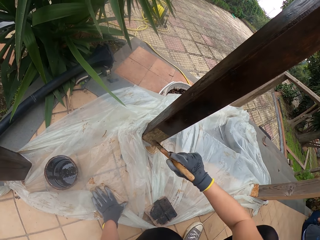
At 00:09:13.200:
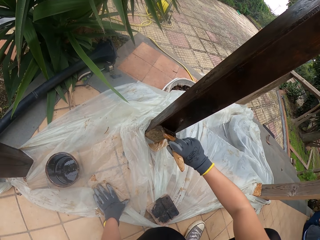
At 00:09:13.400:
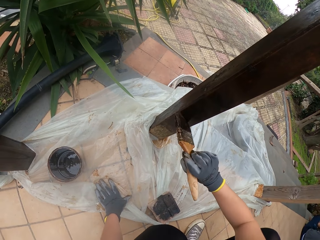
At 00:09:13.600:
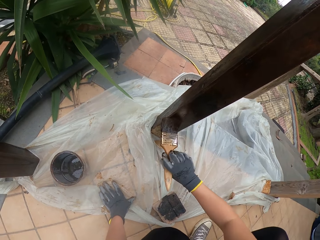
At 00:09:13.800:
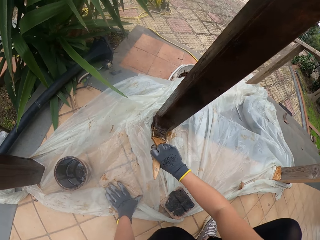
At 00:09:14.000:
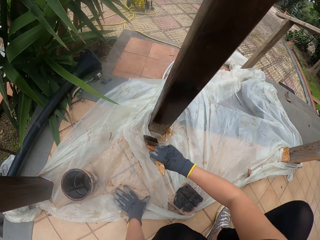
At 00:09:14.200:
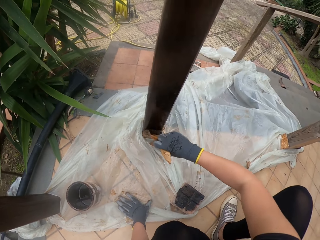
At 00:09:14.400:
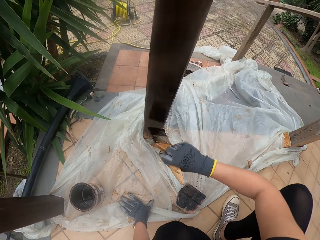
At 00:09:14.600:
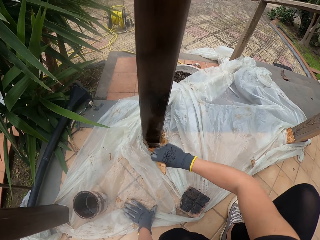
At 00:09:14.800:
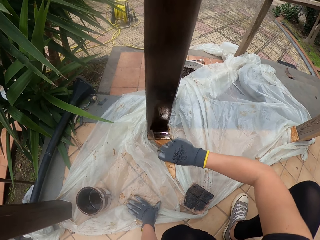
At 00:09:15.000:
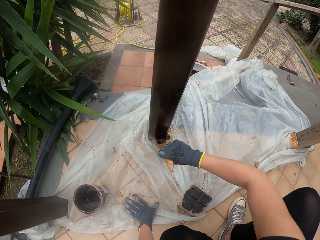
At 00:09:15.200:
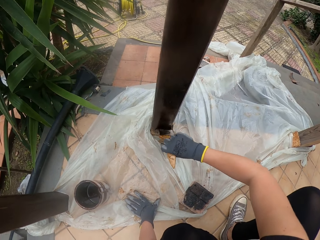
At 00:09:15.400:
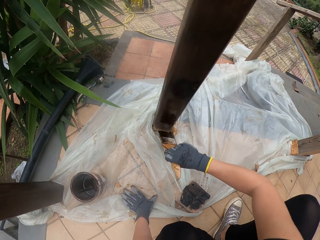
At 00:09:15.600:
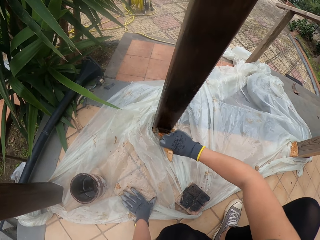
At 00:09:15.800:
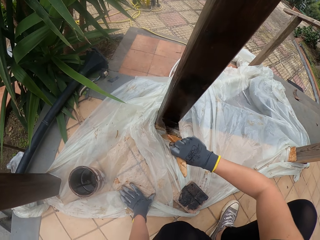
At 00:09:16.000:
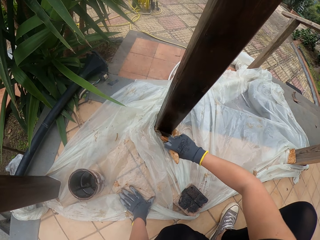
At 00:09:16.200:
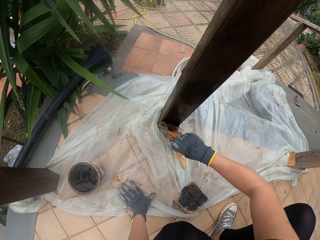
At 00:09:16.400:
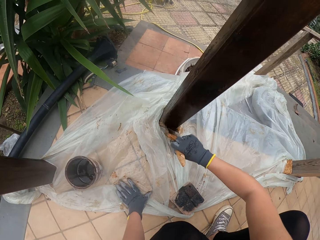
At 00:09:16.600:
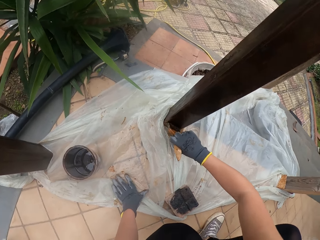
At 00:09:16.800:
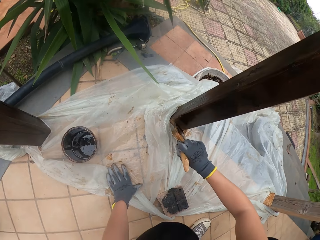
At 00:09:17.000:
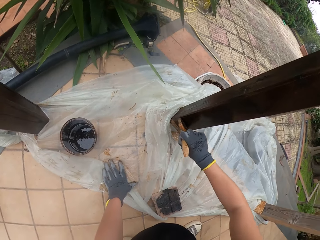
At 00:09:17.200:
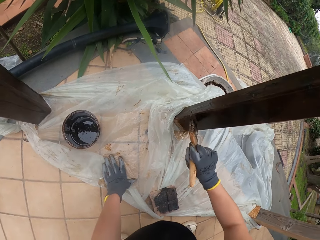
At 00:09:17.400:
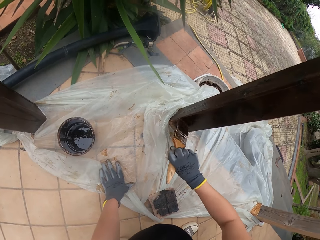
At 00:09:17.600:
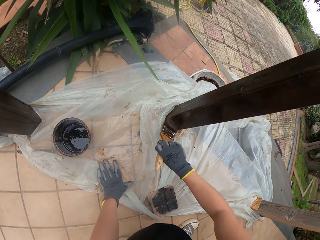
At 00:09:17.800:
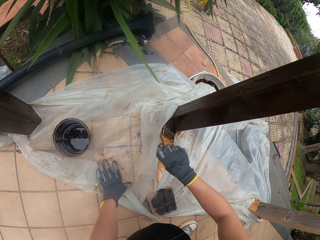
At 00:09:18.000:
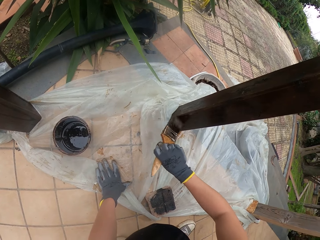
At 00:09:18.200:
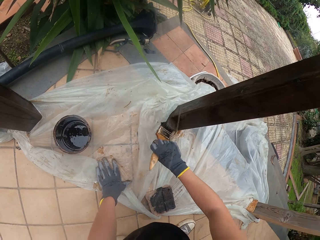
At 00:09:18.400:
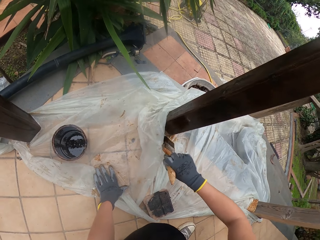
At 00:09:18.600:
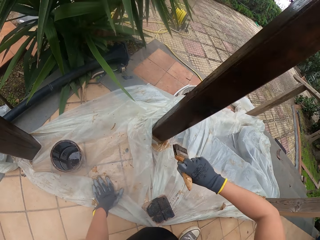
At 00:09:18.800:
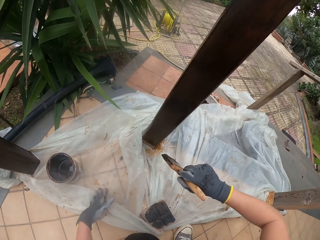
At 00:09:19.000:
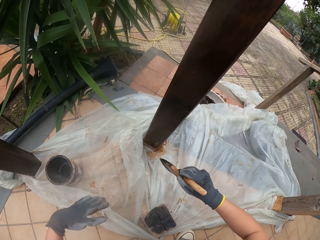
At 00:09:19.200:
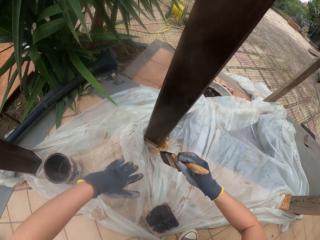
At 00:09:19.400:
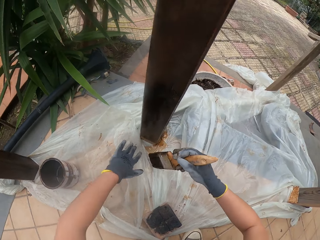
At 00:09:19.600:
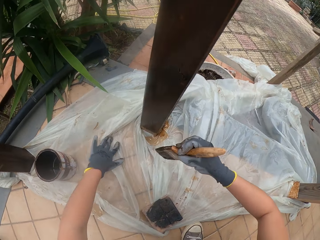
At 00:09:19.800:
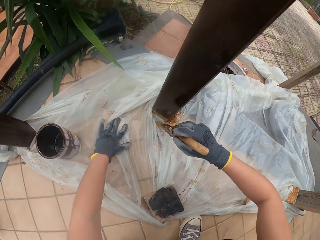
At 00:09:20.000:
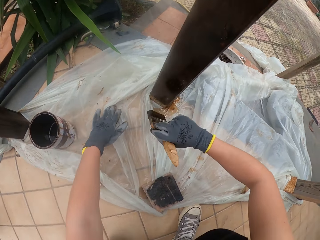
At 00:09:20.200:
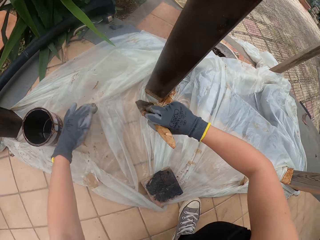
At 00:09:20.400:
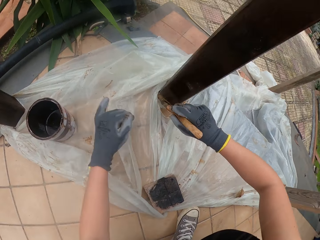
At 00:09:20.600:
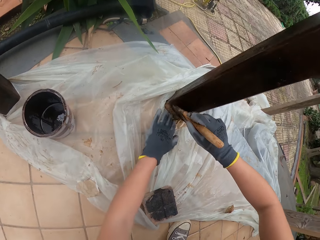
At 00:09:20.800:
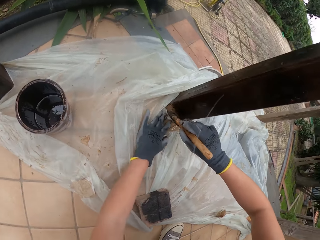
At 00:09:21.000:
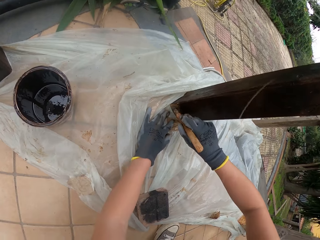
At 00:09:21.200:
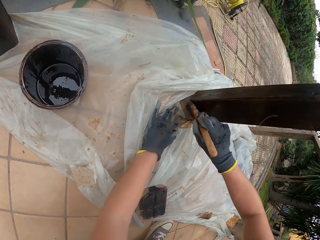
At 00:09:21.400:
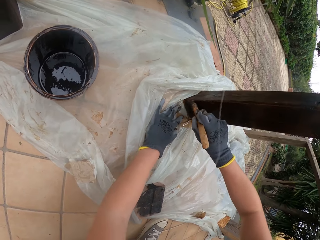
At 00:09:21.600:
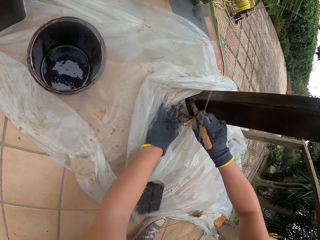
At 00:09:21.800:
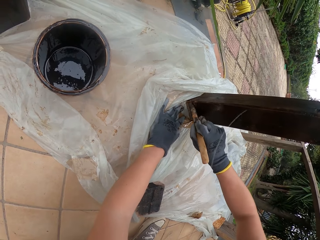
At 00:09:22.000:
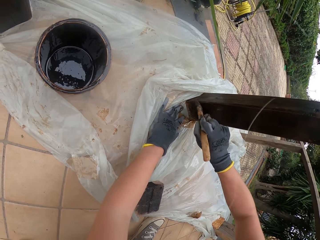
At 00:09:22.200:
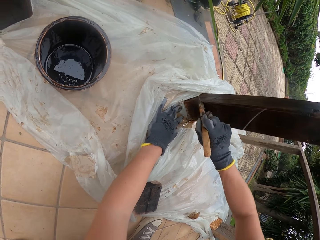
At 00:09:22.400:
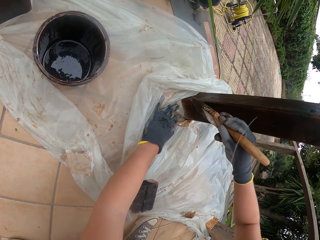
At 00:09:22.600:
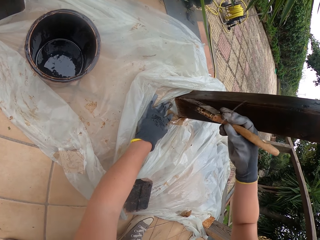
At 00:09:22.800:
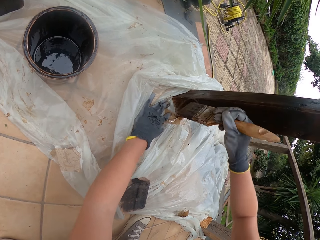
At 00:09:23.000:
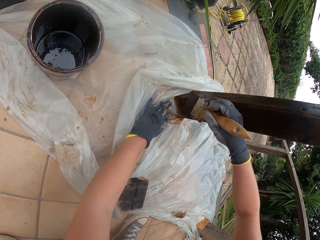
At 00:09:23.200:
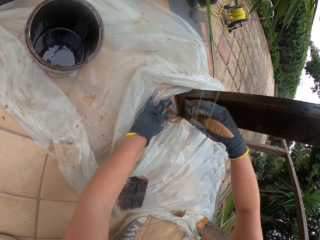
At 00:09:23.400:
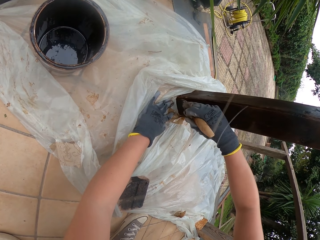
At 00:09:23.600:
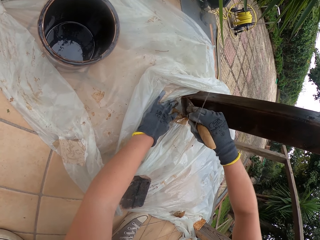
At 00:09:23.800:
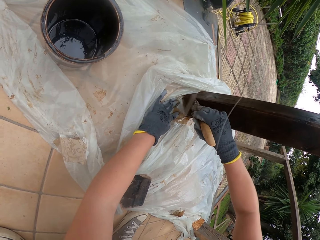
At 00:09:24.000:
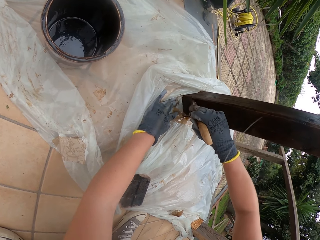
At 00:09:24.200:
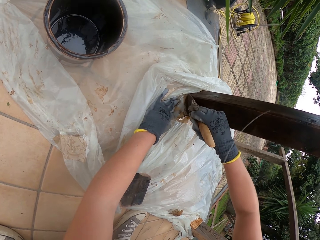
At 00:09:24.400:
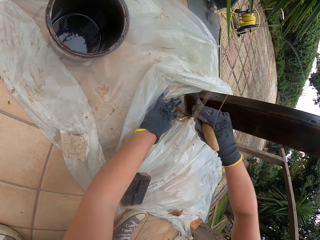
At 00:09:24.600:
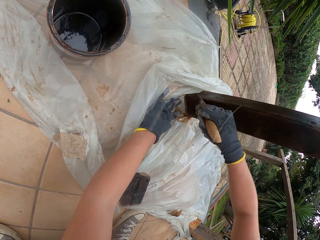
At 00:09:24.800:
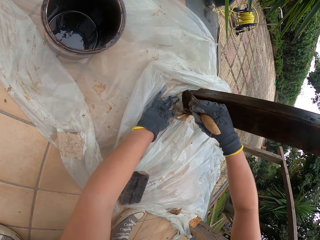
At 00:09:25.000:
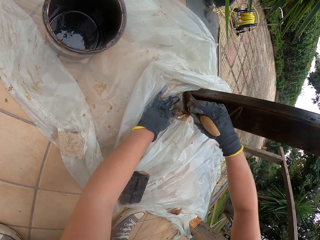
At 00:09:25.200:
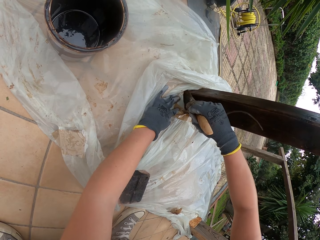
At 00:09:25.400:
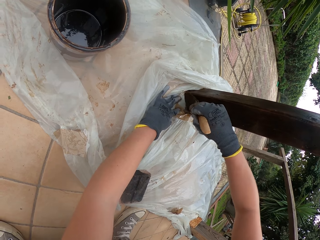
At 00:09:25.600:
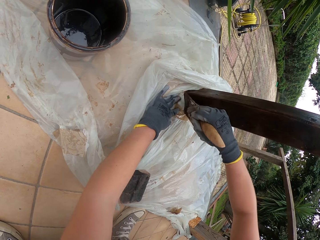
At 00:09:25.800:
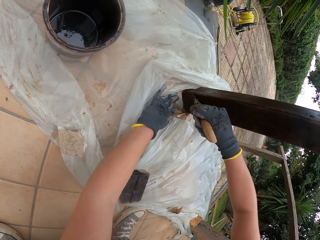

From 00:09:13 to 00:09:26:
The camera wearer pushes the polythene paper with the left hand. They paint the wooden railings.

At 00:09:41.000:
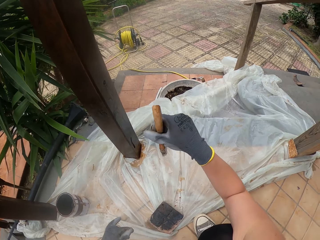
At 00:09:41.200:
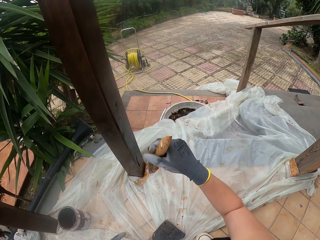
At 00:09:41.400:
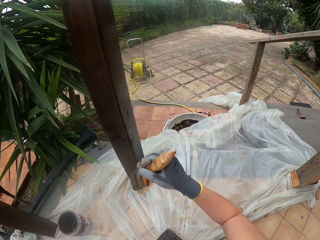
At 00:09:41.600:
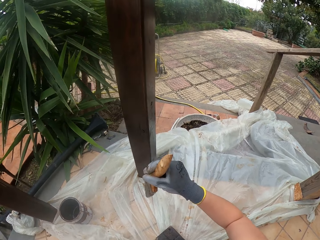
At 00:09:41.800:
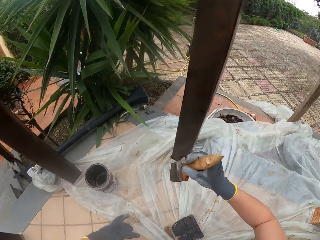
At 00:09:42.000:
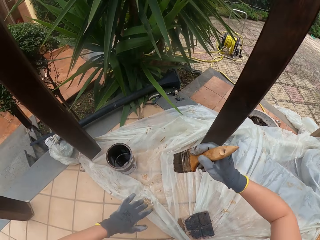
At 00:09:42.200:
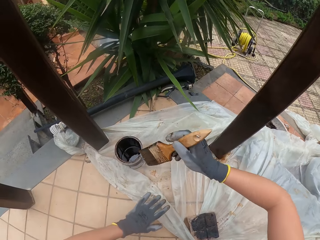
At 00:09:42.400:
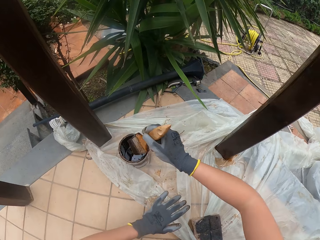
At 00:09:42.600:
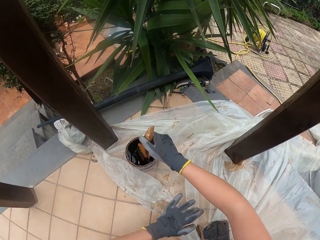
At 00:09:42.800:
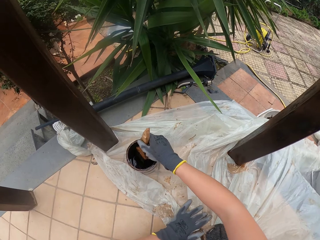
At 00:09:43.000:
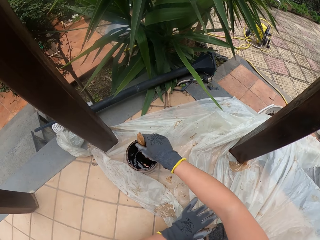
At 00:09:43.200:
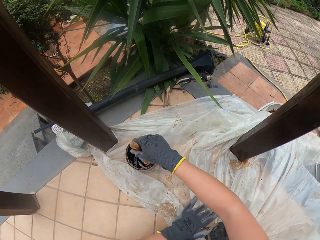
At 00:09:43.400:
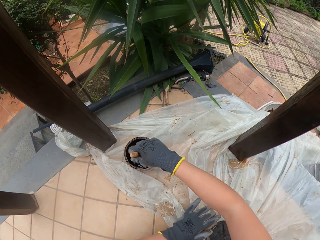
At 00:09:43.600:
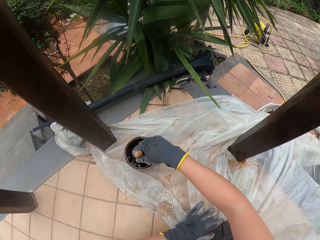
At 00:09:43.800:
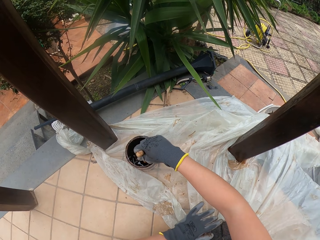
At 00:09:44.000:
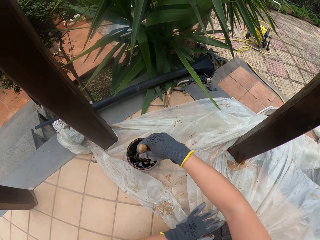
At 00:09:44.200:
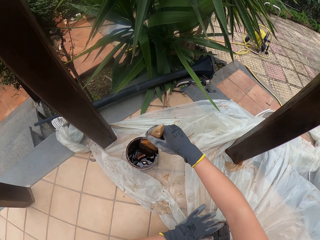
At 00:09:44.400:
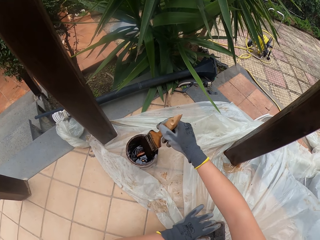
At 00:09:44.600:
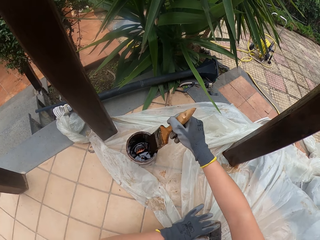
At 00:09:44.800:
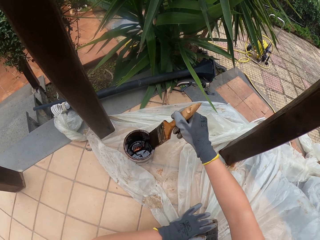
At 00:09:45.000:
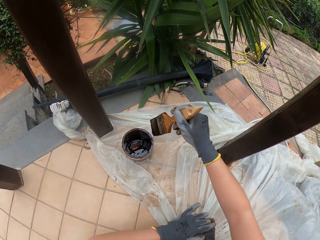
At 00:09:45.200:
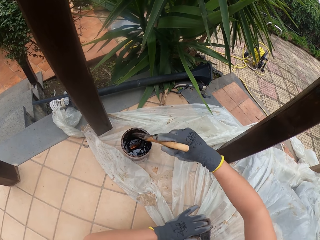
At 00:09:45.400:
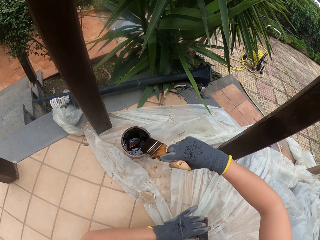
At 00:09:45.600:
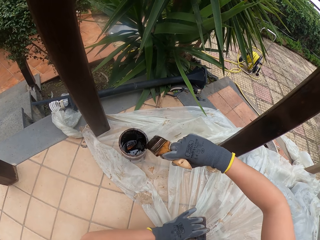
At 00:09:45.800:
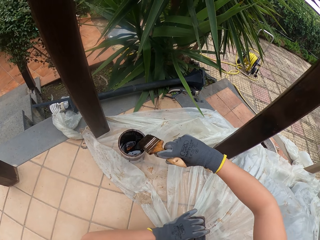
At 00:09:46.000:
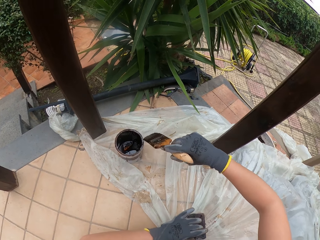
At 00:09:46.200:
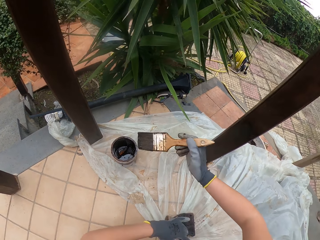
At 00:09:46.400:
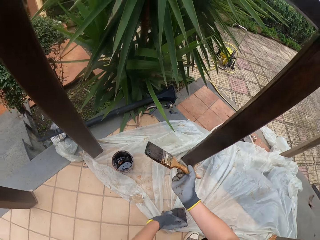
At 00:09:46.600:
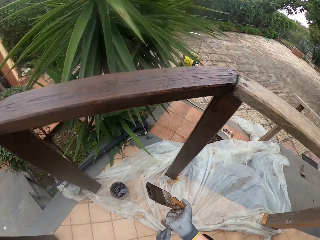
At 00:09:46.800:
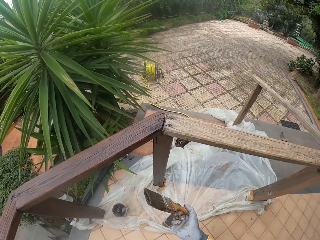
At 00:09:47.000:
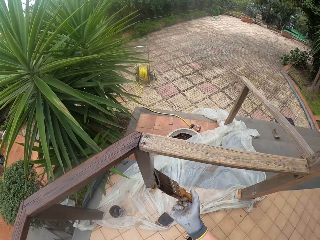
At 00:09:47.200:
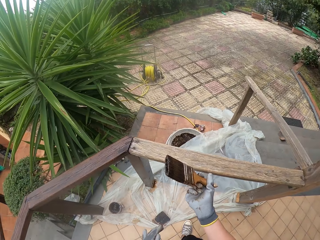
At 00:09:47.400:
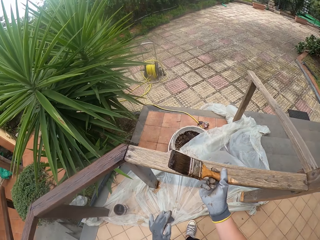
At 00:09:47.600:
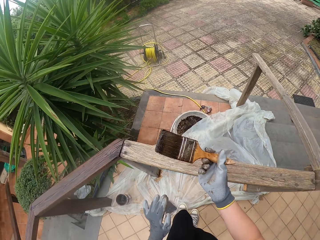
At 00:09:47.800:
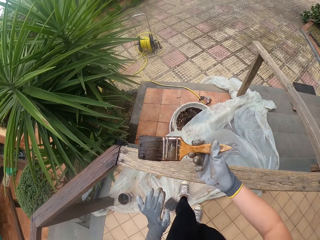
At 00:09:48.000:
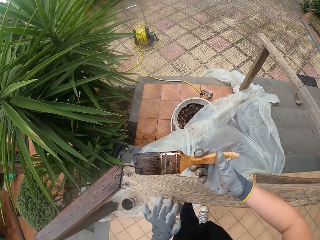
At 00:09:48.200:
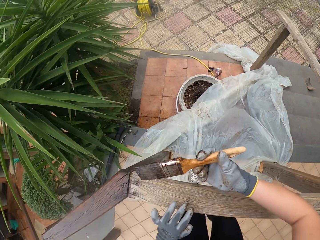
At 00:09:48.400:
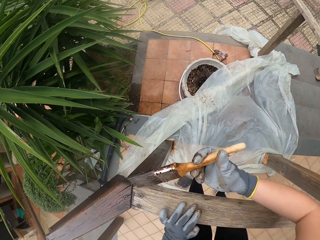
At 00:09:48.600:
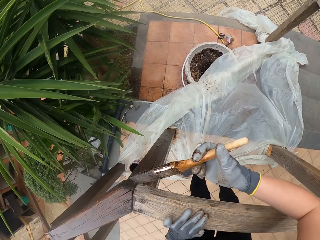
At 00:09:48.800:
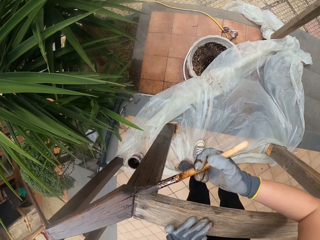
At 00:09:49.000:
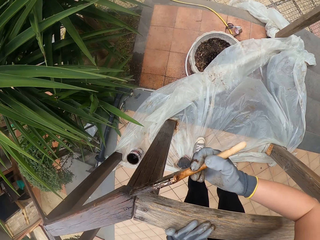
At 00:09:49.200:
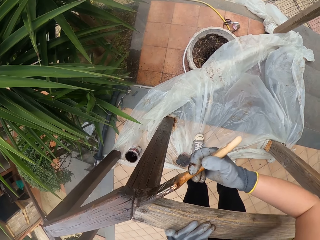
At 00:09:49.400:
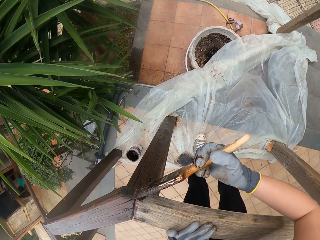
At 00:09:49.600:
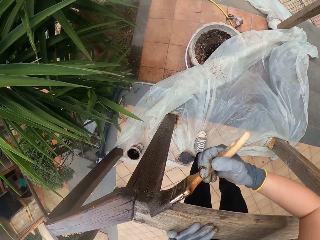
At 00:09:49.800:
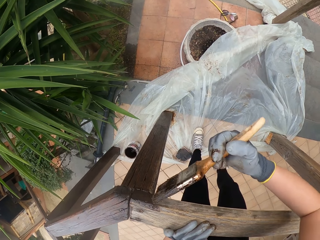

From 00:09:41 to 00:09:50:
The camera wearer dips the paint brush into the paint. They wipe the paint brush. They paint wooden railings.
